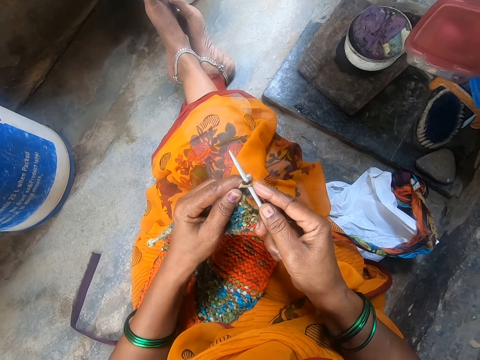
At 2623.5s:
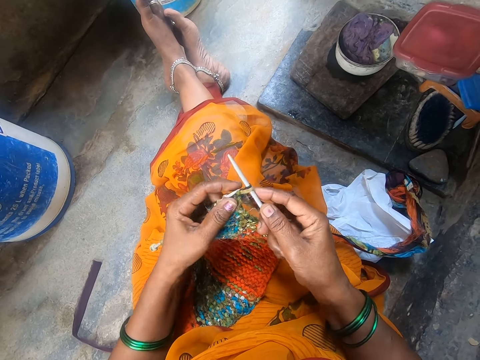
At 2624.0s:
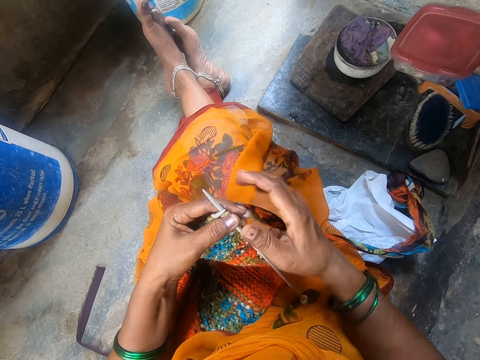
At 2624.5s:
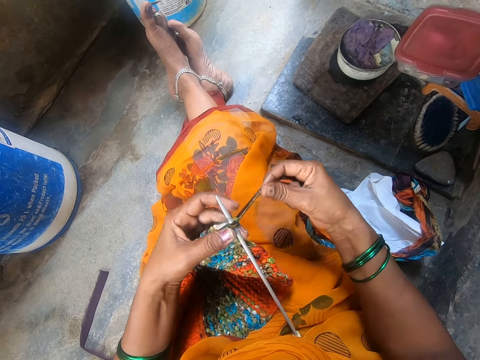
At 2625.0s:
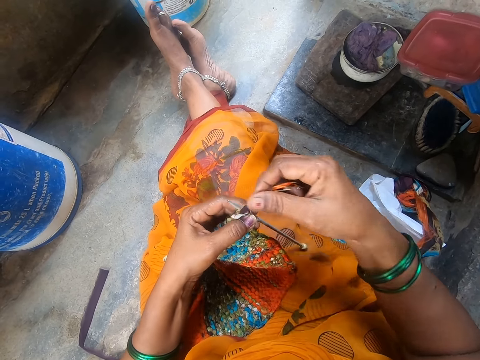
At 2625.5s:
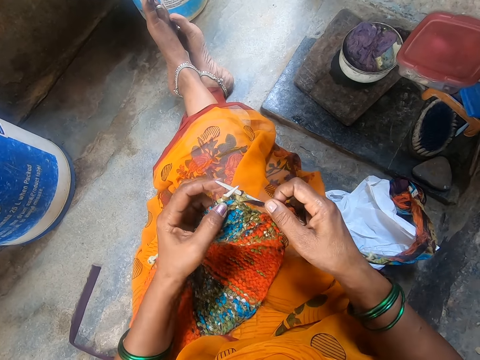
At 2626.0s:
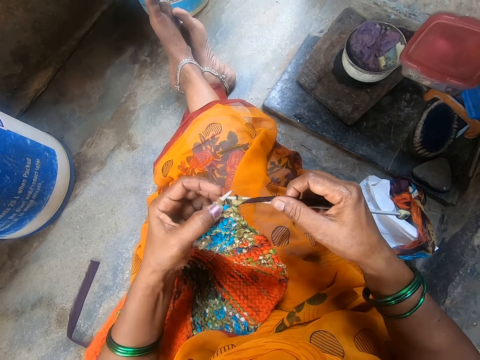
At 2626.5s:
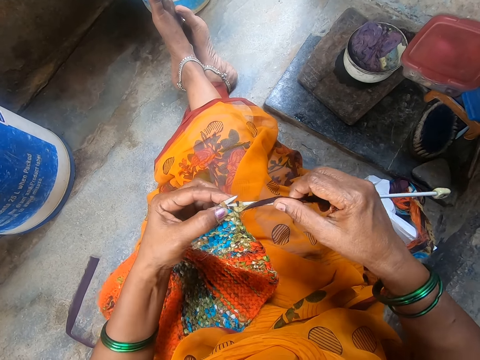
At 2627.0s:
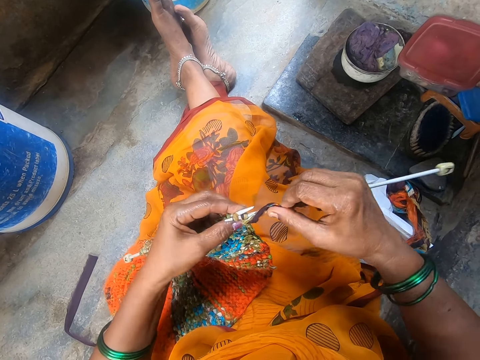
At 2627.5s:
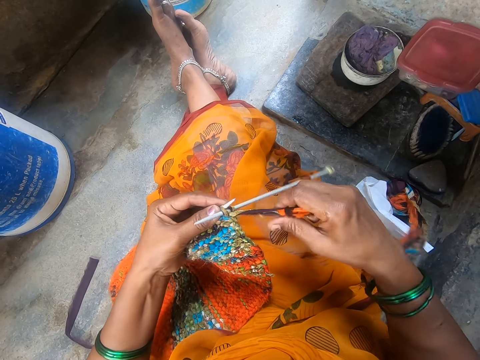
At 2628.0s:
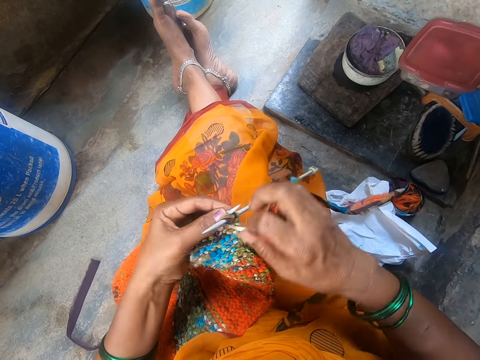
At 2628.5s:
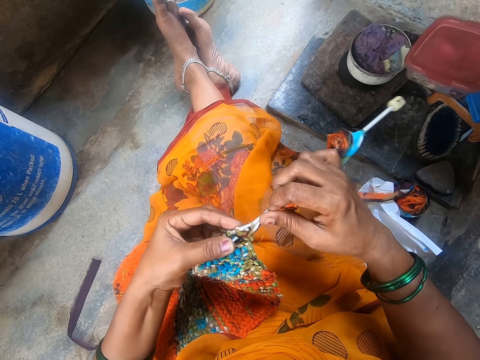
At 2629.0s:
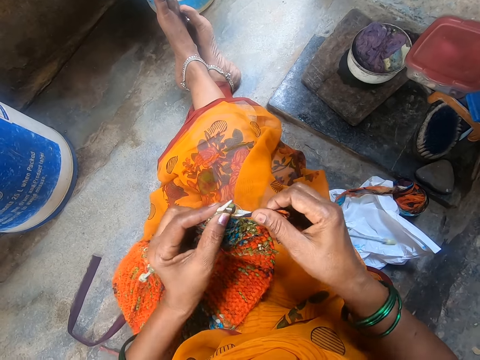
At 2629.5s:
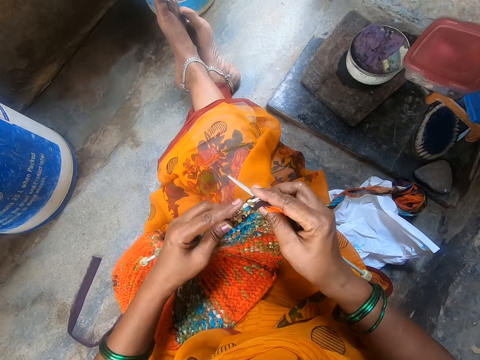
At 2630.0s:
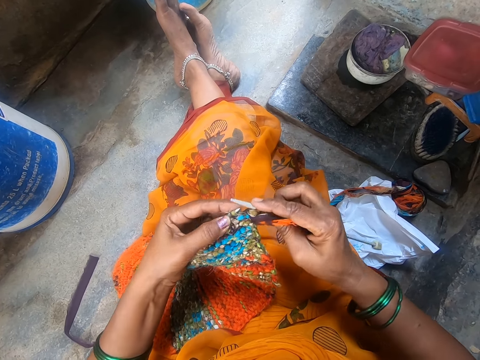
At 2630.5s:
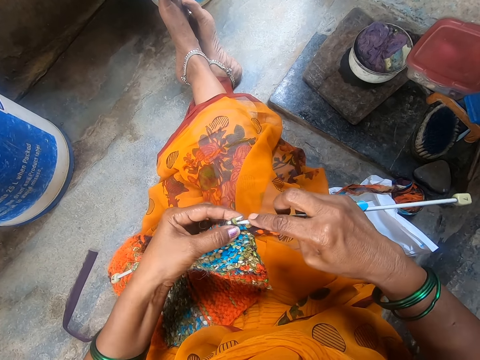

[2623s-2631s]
The camera wearer sews a scarf.

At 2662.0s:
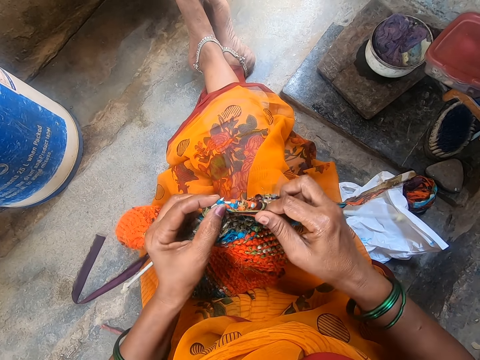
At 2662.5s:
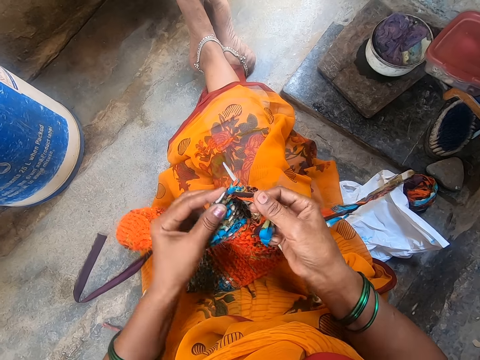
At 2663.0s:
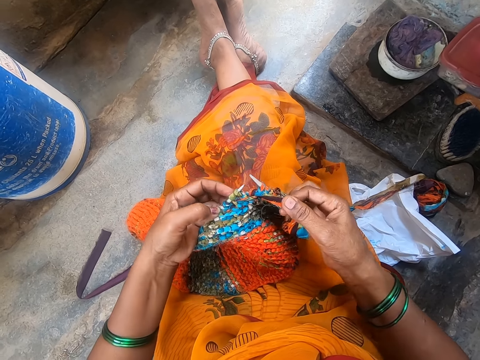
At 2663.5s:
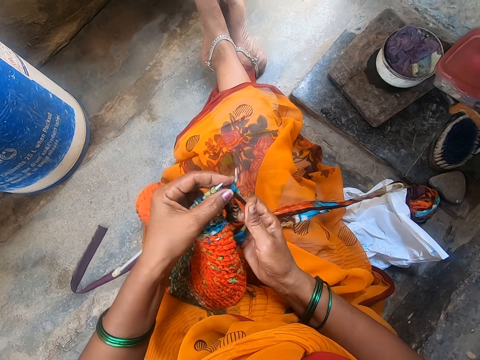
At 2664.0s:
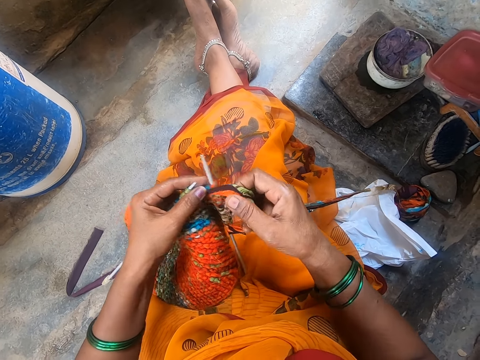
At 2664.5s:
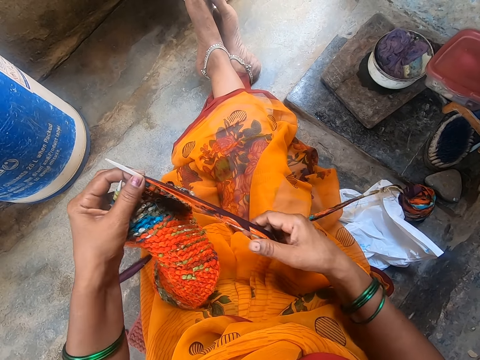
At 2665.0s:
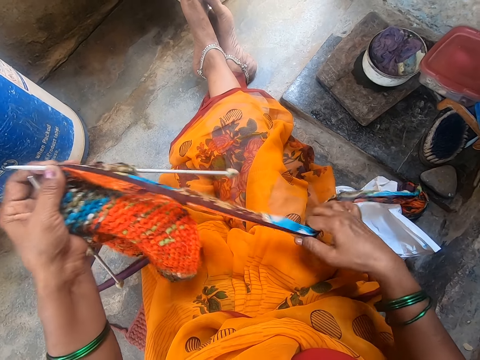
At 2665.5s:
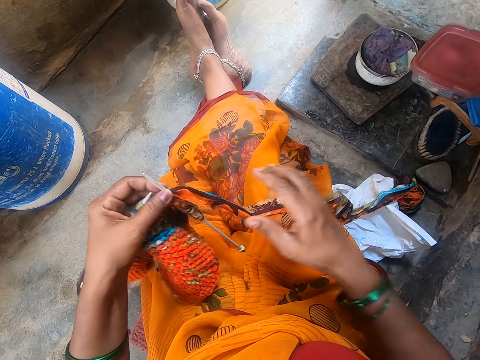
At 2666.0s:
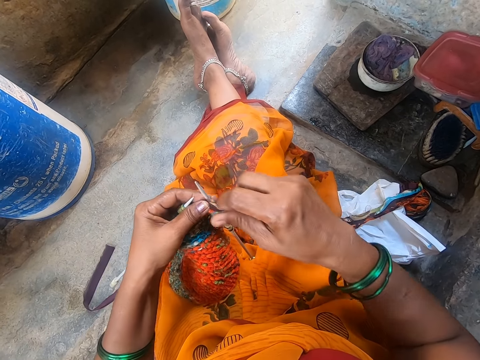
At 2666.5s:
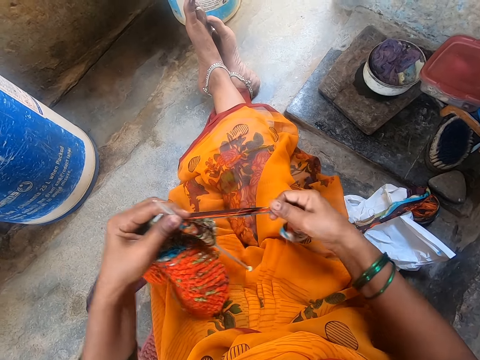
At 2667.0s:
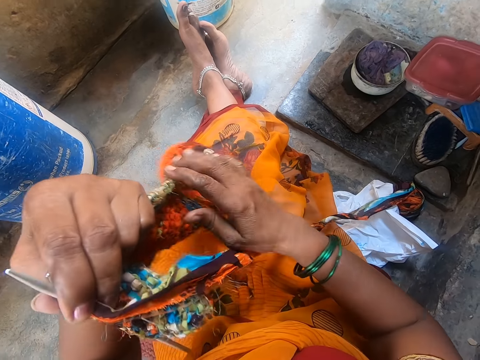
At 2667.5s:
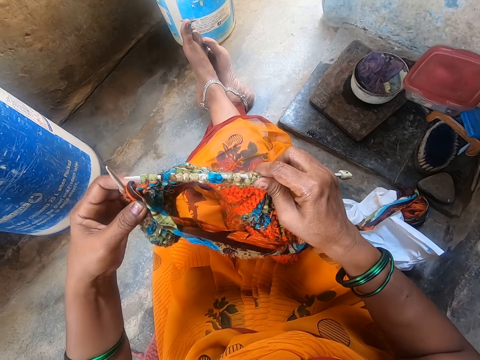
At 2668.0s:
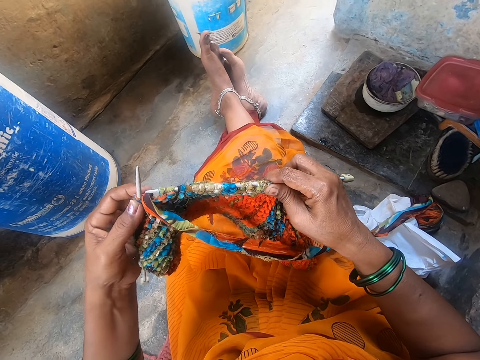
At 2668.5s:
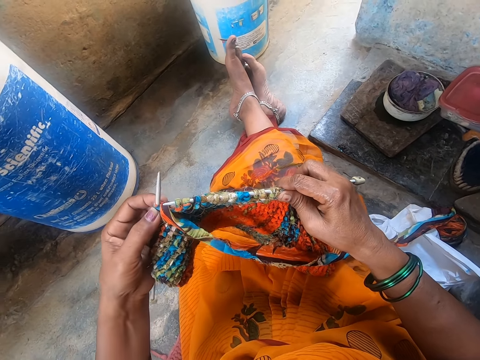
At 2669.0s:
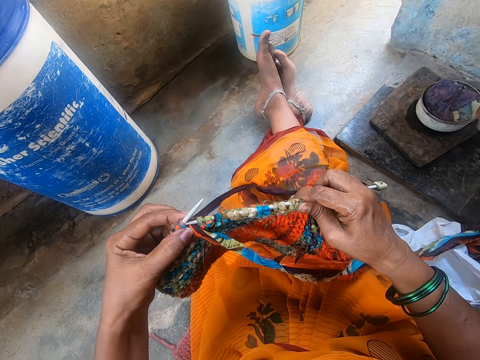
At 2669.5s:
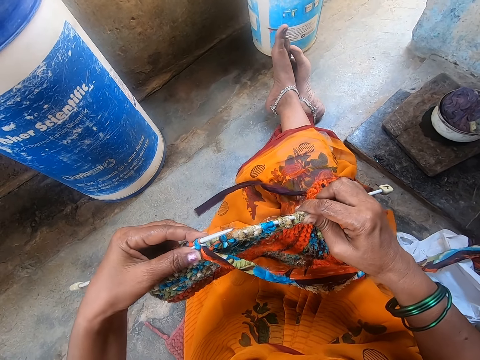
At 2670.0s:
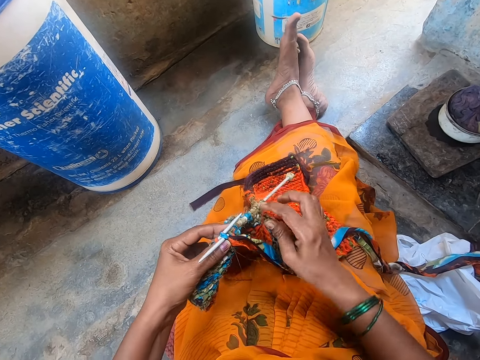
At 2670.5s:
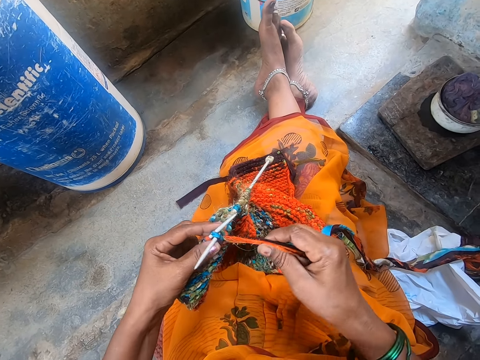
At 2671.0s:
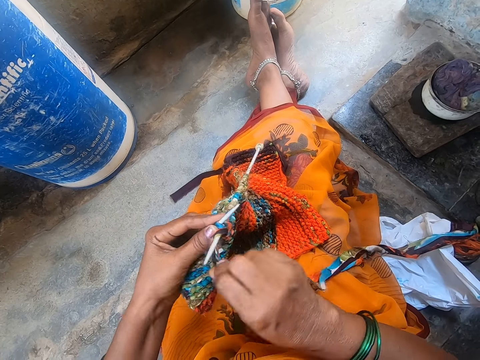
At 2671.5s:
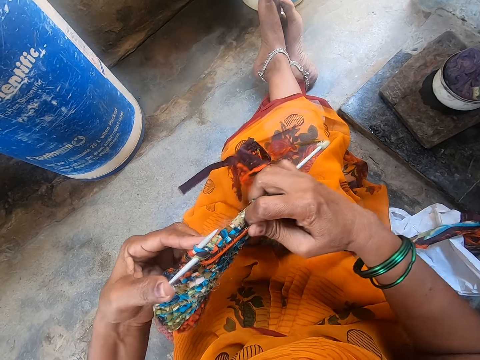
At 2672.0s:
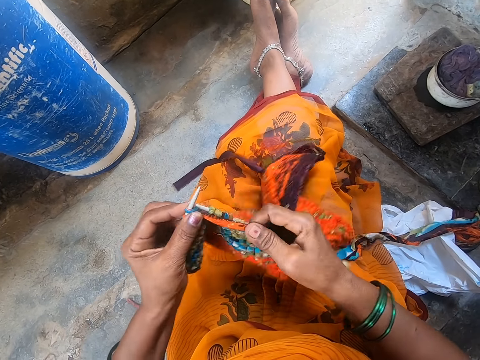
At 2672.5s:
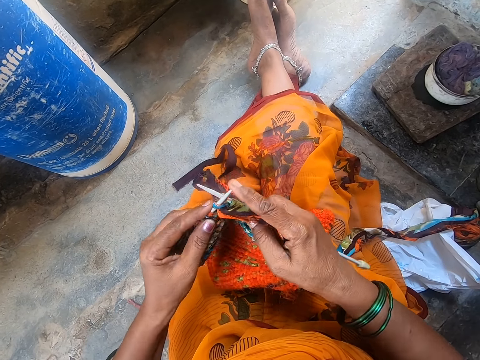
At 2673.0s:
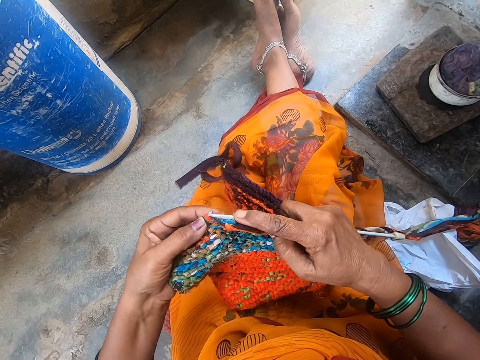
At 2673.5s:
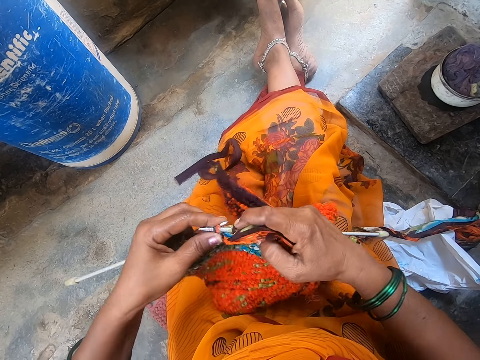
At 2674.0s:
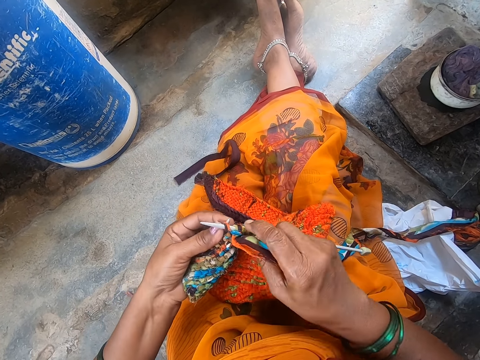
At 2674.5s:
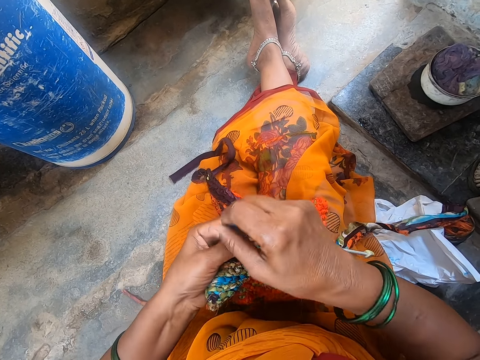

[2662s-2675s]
The camera wearer adjusts yarn. They sew fabric.

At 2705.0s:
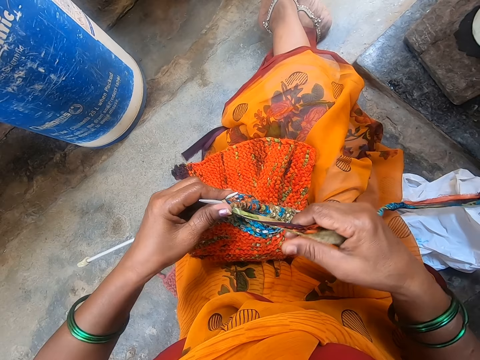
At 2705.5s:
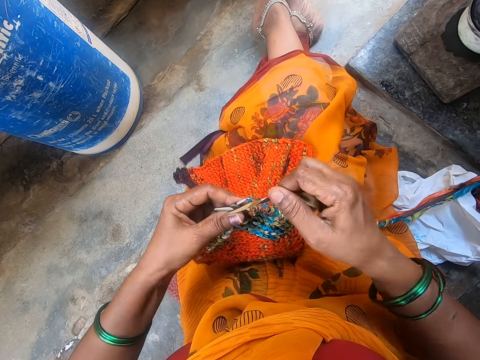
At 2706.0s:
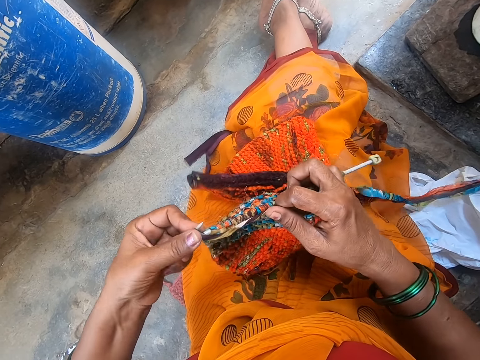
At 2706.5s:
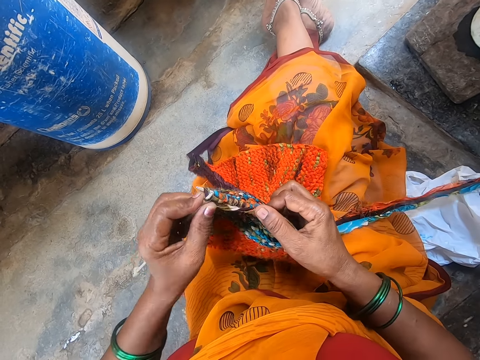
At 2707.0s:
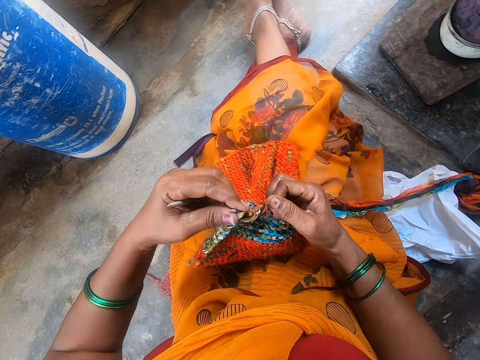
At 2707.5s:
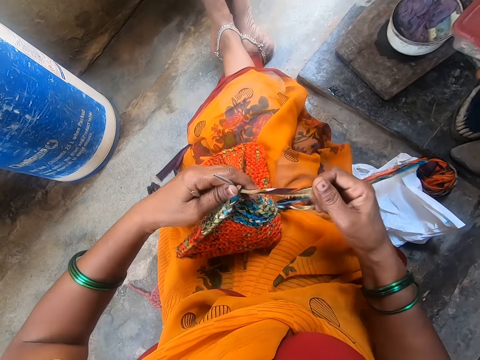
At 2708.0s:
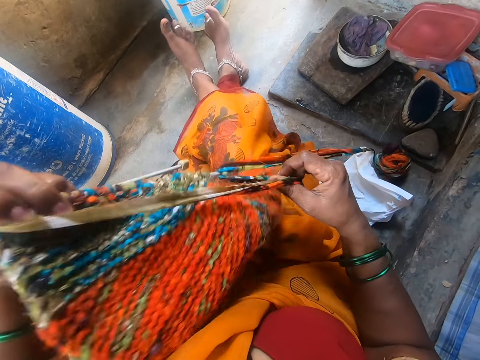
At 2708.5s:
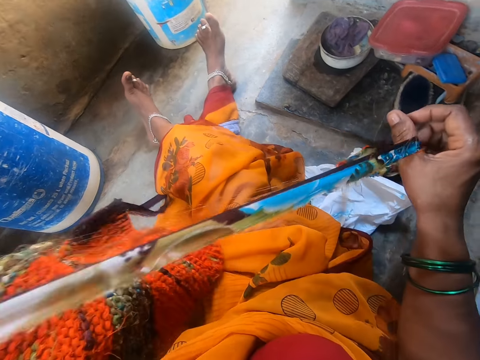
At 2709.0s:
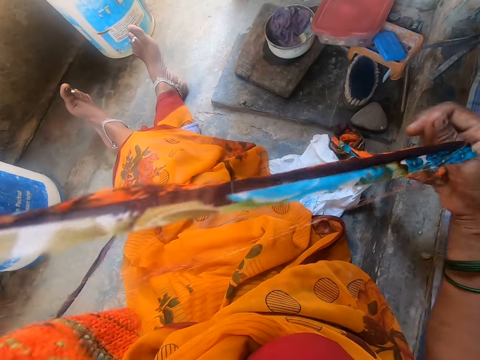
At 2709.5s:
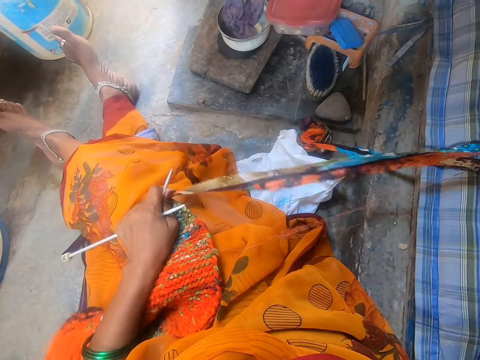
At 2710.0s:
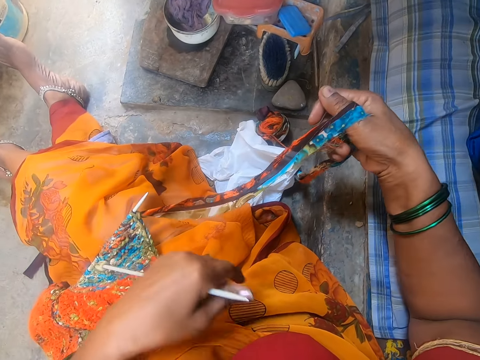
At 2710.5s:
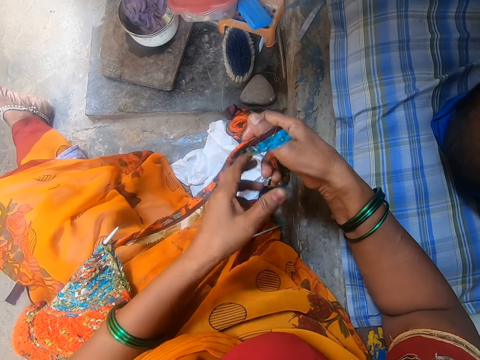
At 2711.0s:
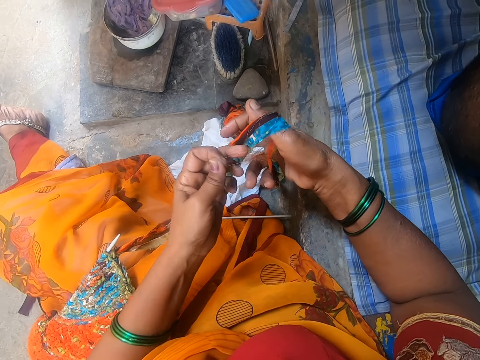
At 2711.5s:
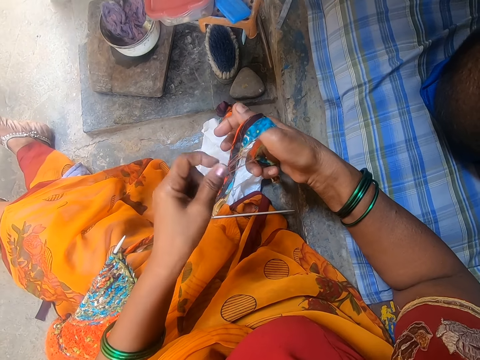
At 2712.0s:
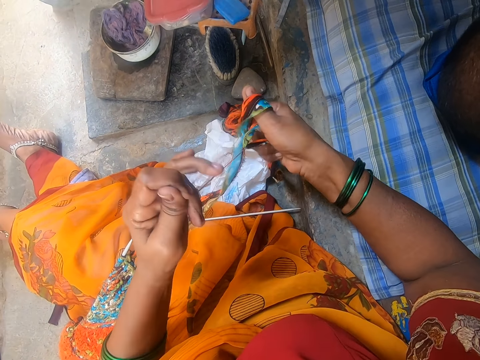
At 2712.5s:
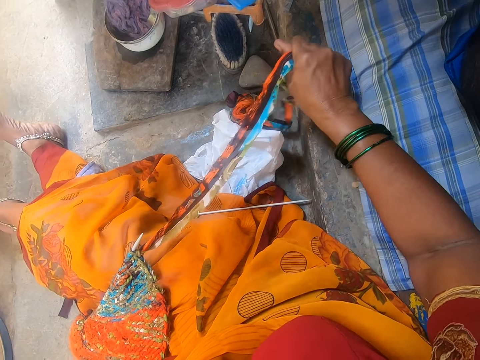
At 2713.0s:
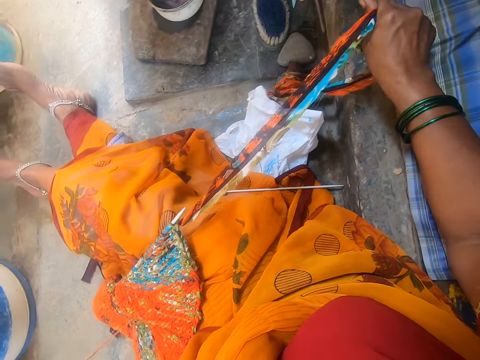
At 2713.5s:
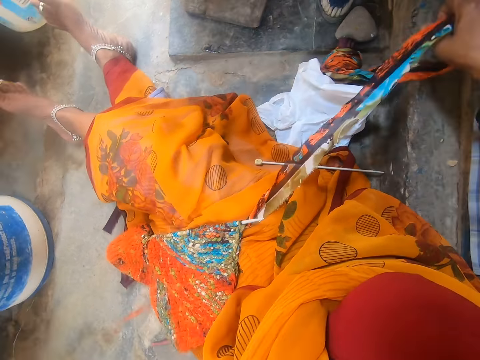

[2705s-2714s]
The camera wearer removes a knitting needle. They adjust yarn. They drop the knitting needle. They cut the yarn string or thread.
